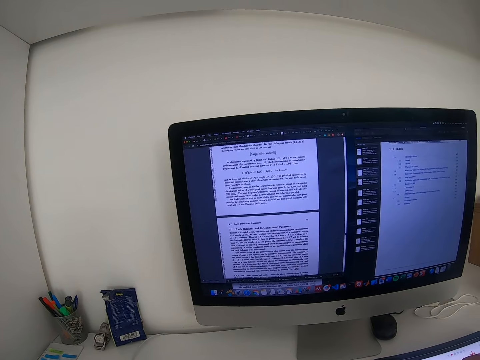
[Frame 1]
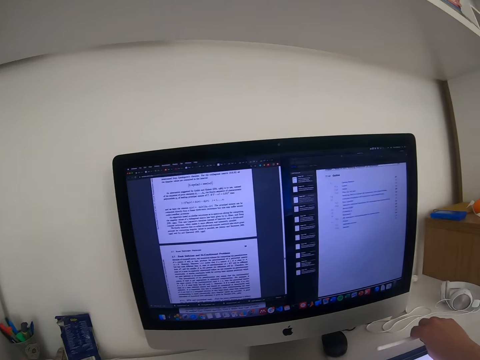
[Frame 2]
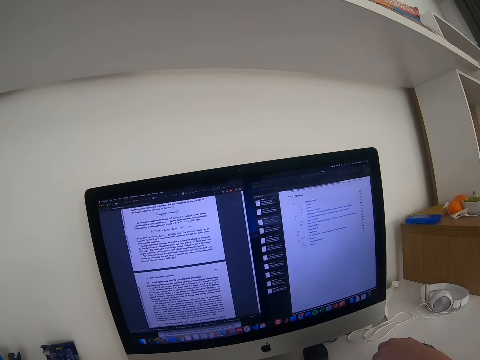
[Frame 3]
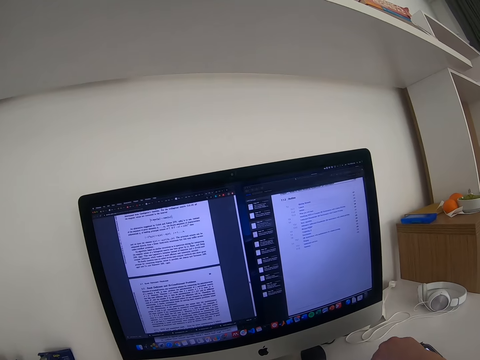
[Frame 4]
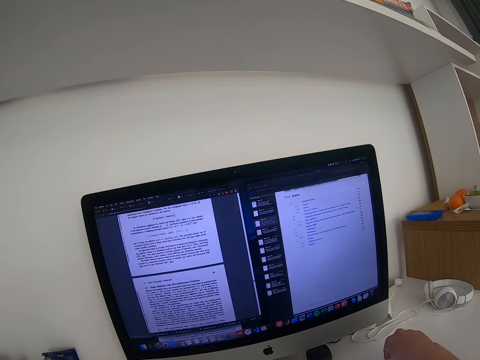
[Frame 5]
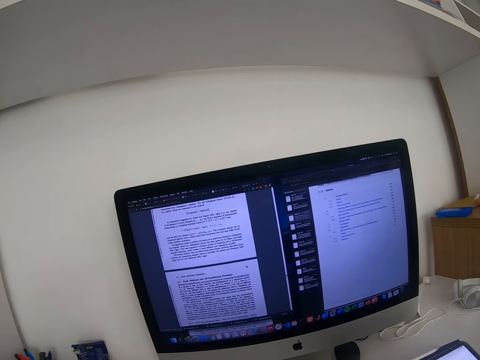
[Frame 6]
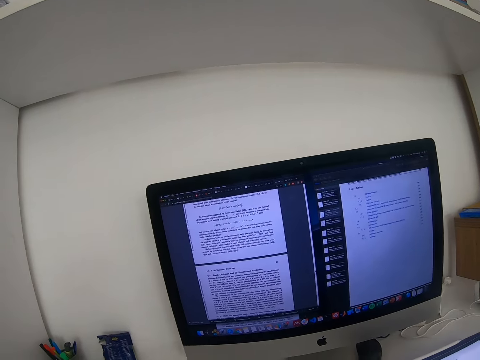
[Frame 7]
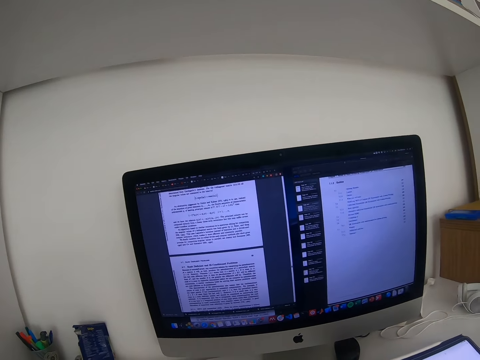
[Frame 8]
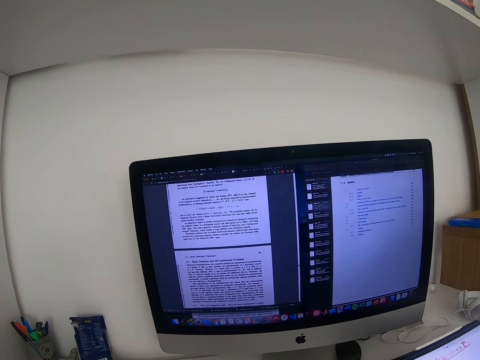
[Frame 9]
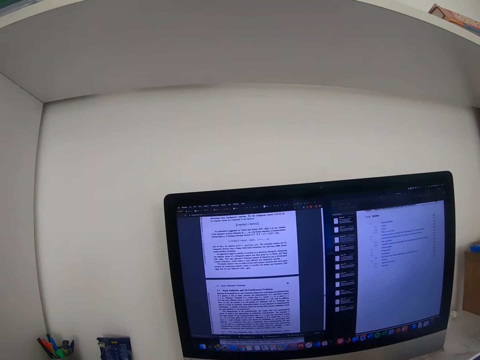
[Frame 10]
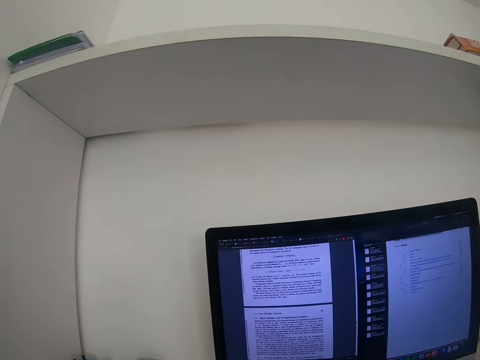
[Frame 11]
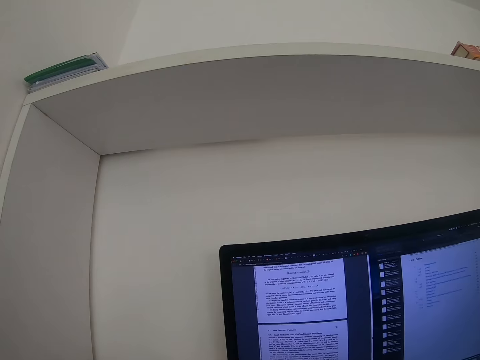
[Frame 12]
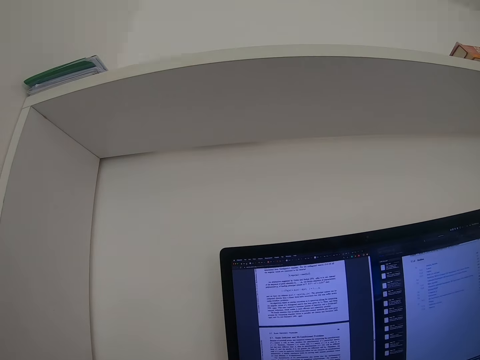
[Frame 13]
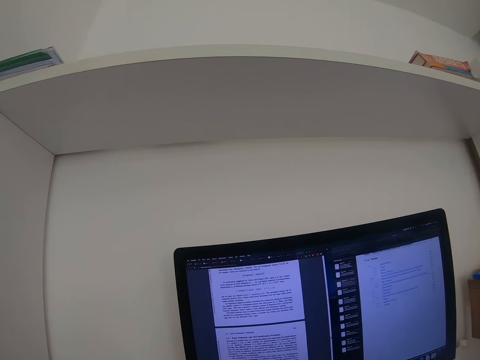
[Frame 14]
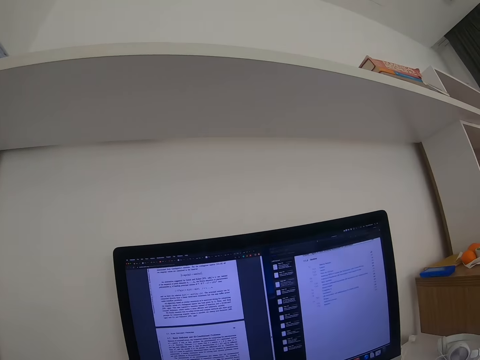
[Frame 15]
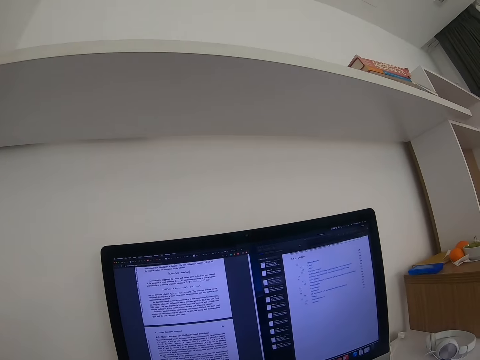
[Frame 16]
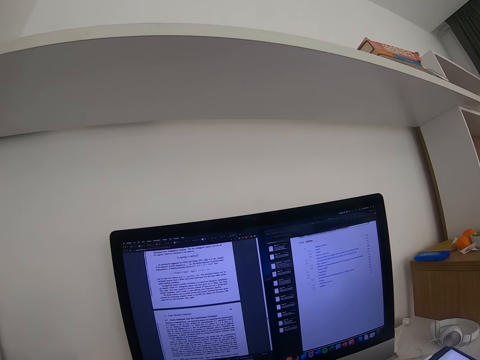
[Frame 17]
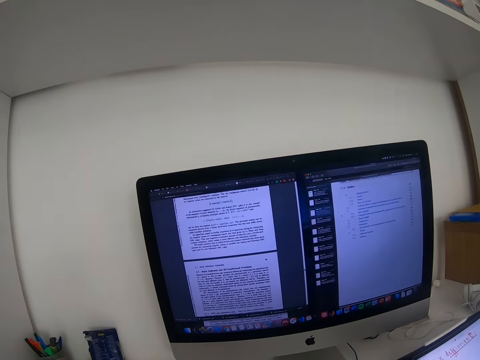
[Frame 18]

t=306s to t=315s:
The camera wearer puts the pen on the table. They move the tablet on the table.

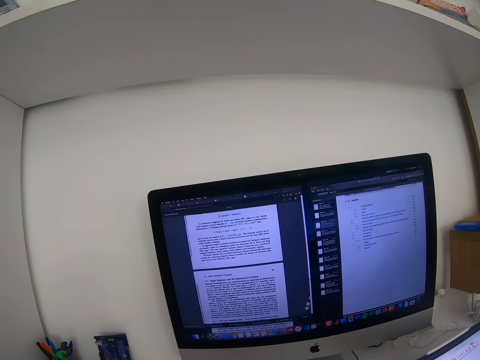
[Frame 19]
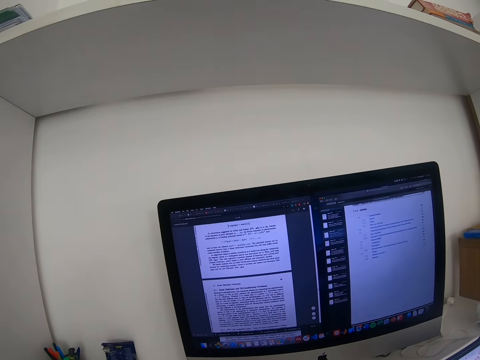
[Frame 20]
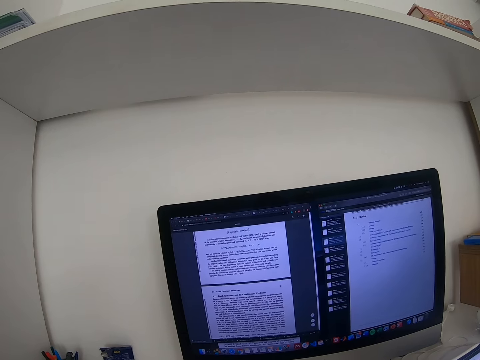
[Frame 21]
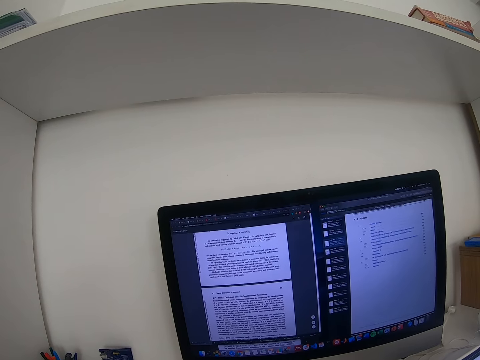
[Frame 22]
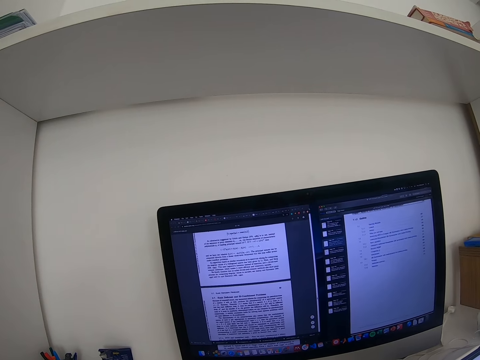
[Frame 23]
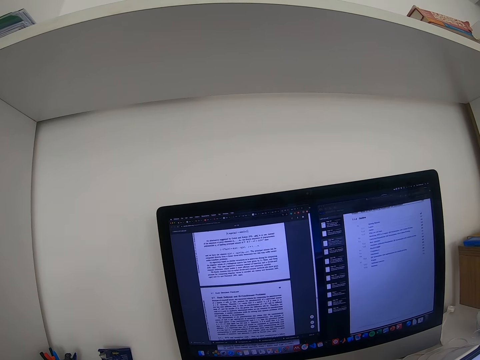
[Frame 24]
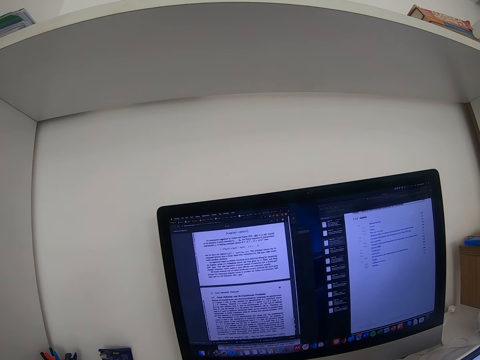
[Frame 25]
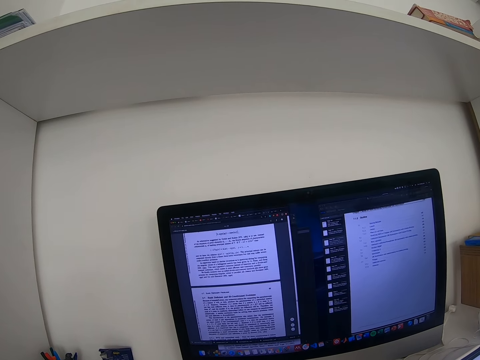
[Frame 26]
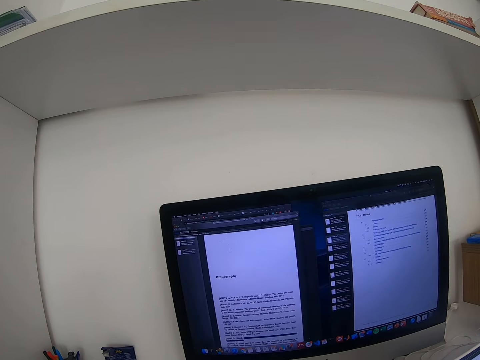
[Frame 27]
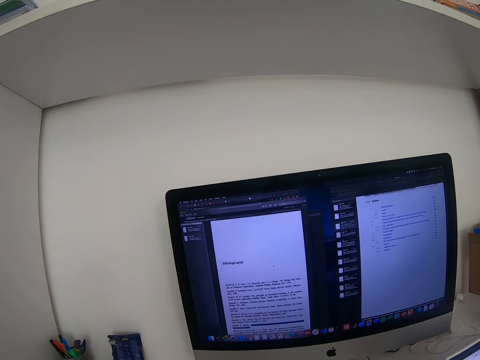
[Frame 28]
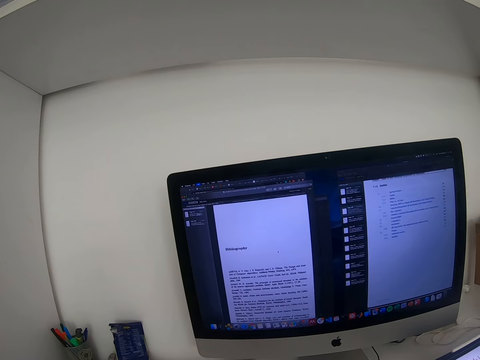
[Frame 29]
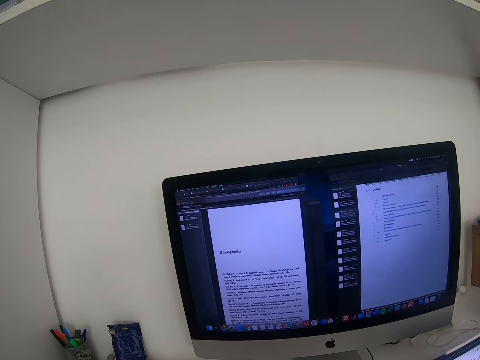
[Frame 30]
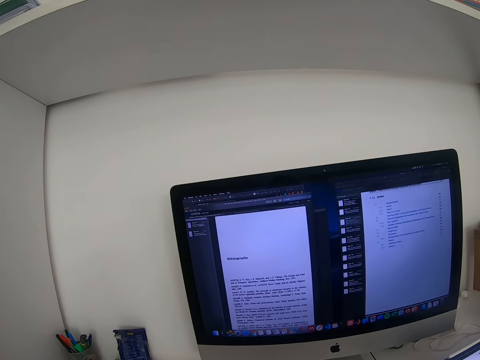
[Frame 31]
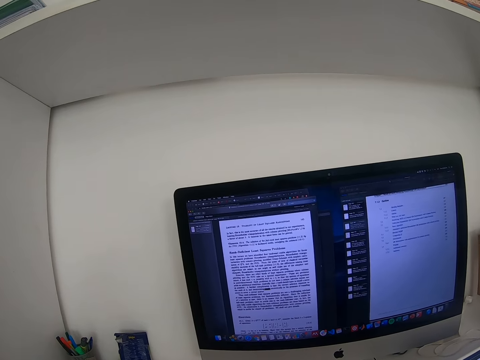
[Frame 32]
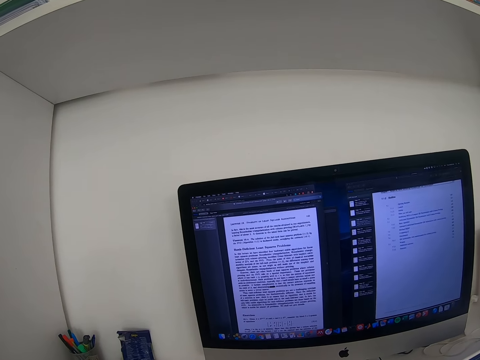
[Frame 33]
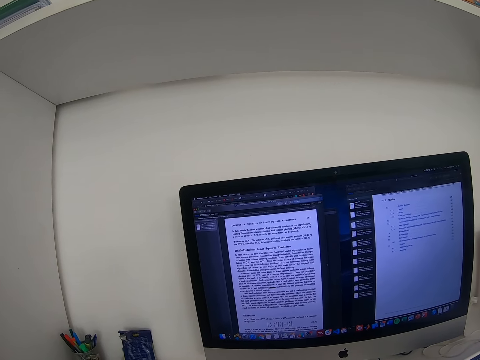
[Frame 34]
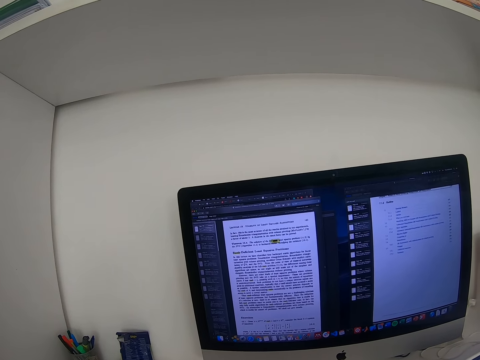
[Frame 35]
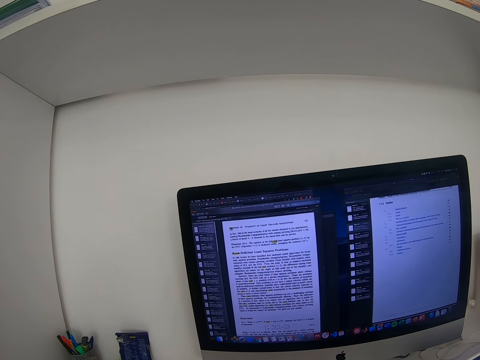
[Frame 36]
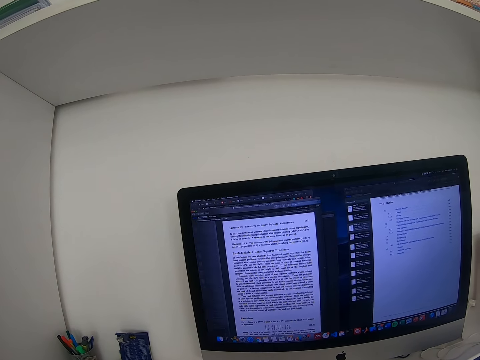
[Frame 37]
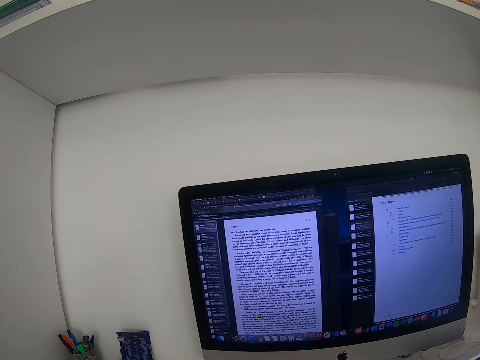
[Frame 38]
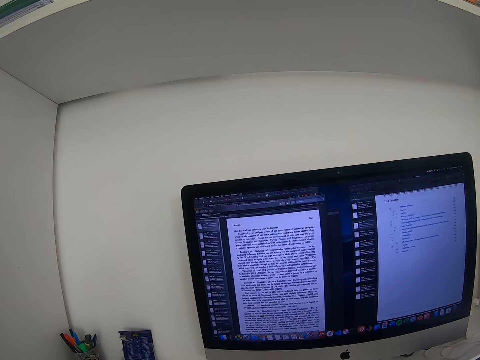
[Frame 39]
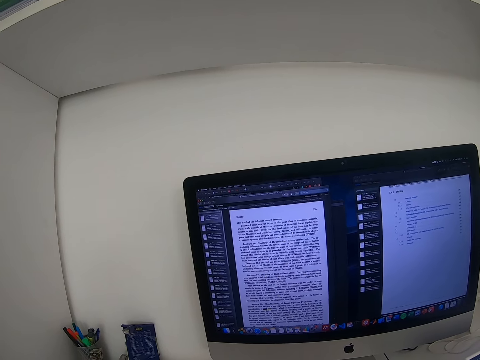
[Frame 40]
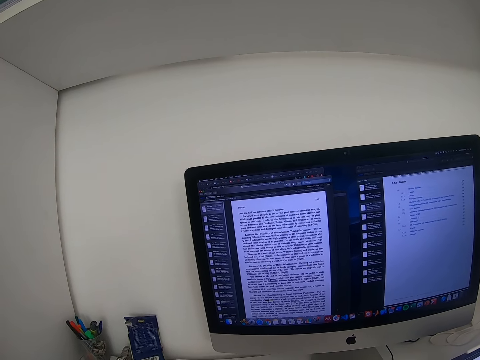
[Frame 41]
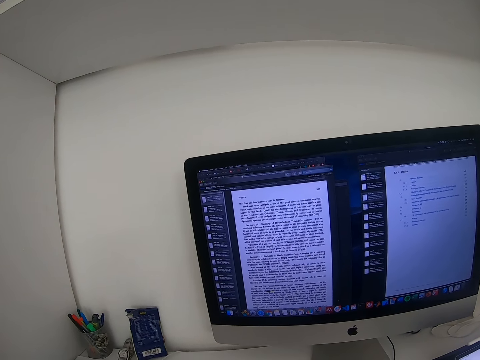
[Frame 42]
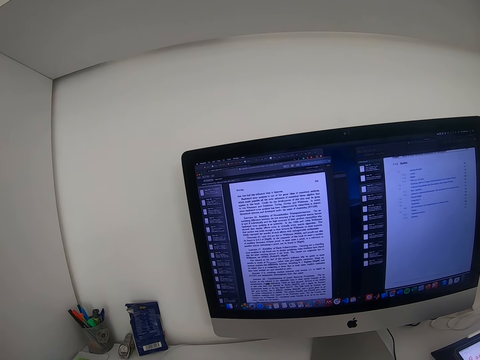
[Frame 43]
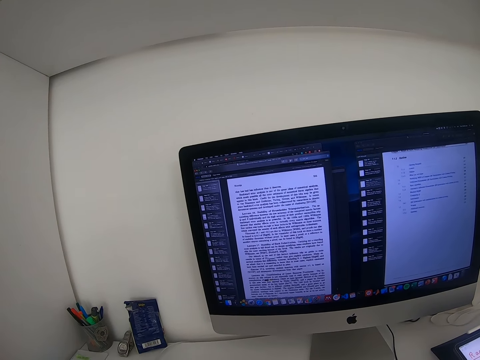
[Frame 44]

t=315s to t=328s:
The camera wearer operates the desktop with a mouse. They use the computer.

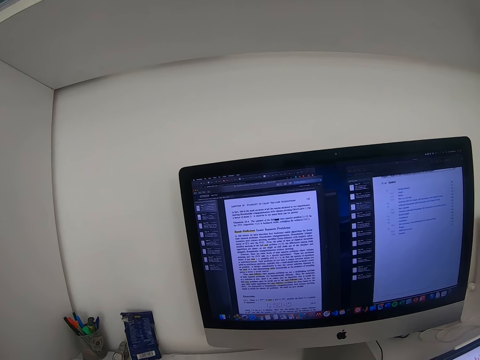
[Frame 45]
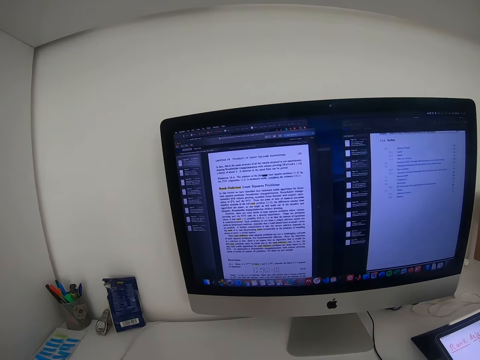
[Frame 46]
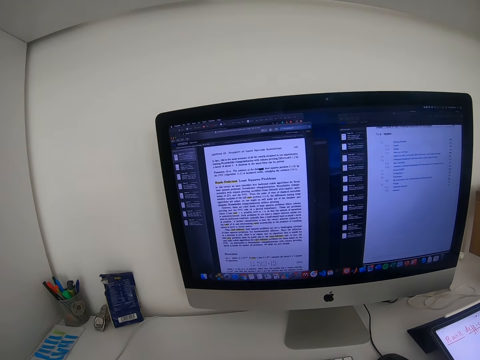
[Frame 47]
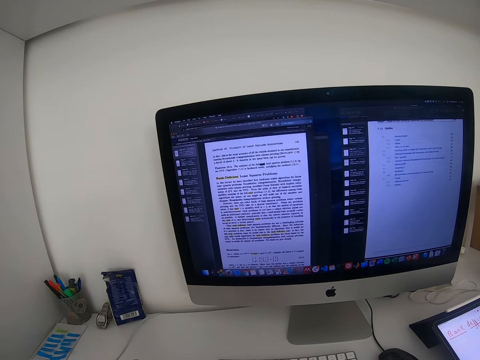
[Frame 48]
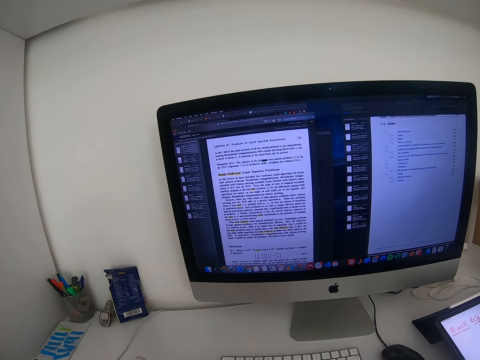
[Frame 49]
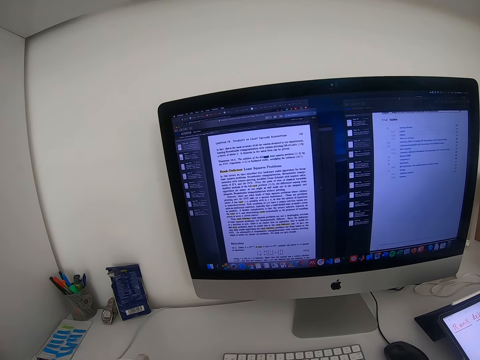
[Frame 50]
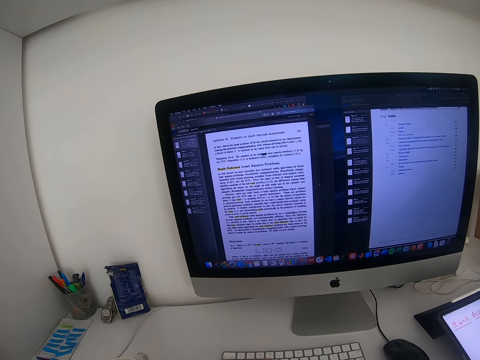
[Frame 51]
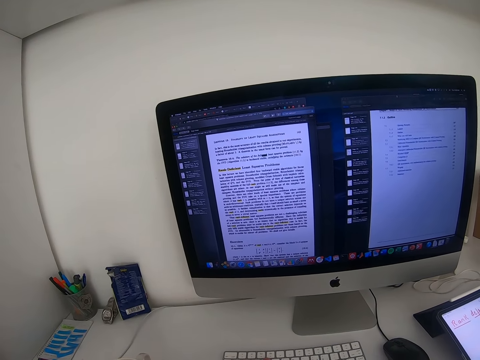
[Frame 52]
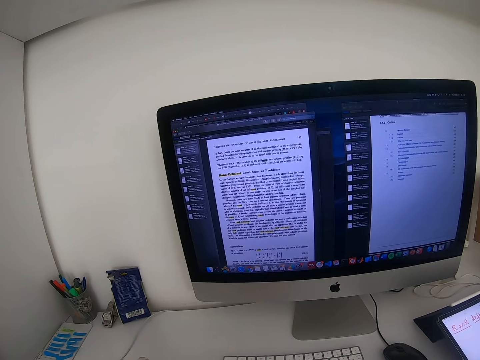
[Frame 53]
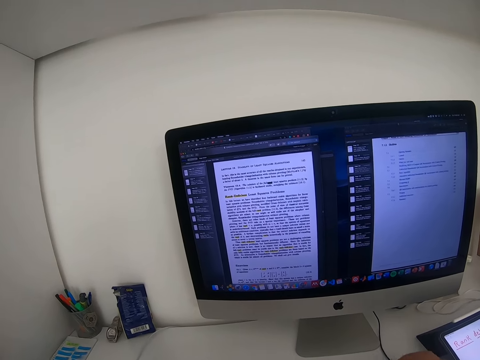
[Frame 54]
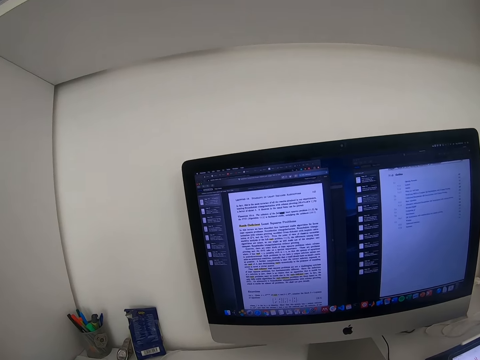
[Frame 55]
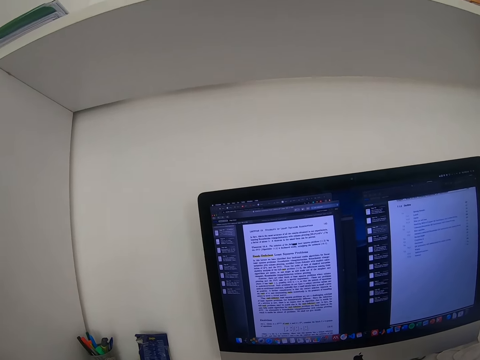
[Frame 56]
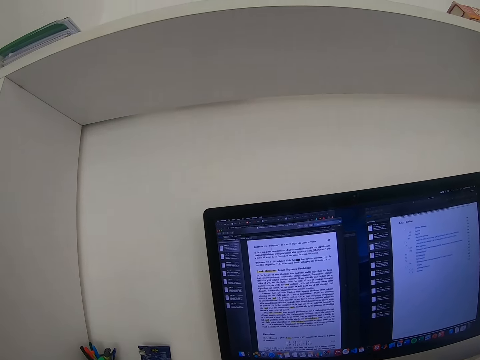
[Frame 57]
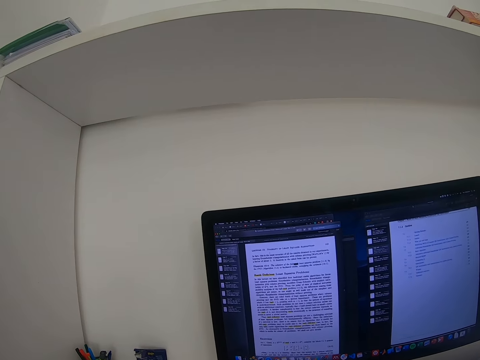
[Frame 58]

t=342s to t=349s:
The camera wearer reads the notes in the desktop.
